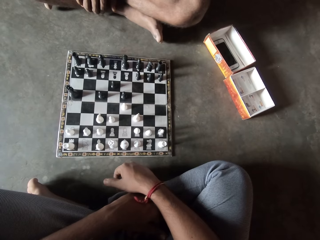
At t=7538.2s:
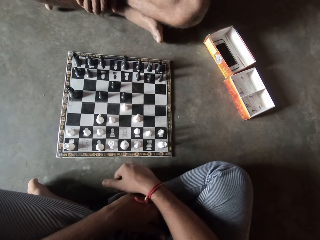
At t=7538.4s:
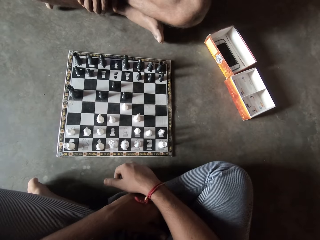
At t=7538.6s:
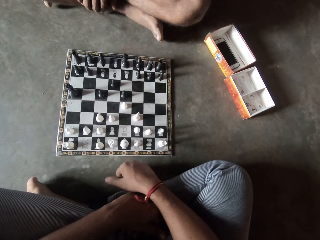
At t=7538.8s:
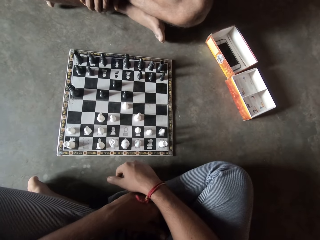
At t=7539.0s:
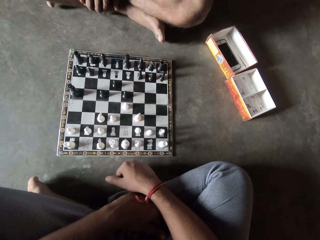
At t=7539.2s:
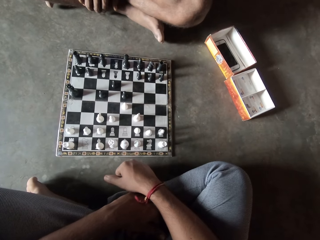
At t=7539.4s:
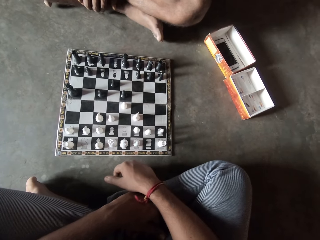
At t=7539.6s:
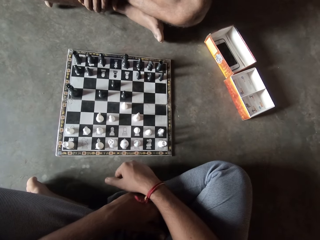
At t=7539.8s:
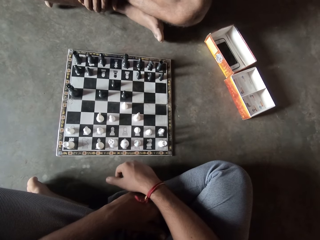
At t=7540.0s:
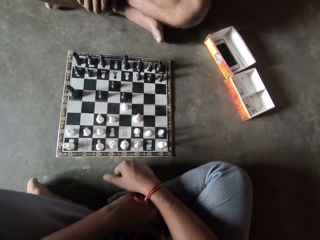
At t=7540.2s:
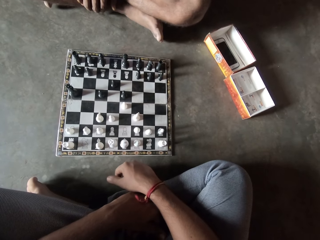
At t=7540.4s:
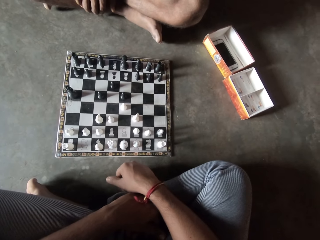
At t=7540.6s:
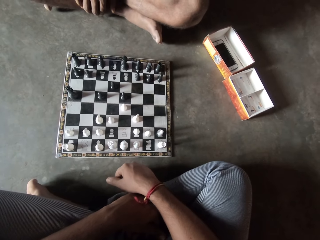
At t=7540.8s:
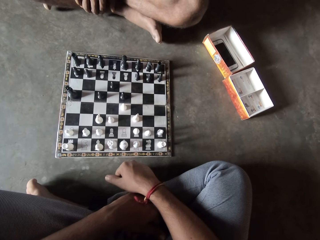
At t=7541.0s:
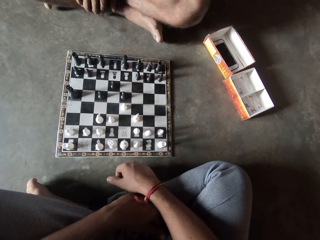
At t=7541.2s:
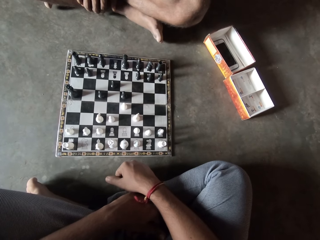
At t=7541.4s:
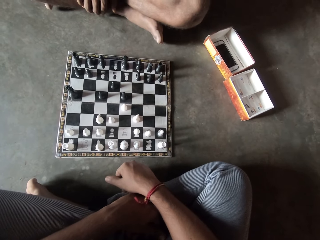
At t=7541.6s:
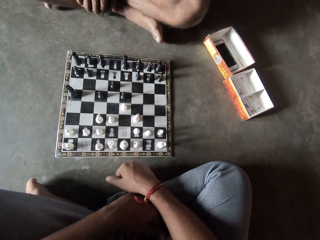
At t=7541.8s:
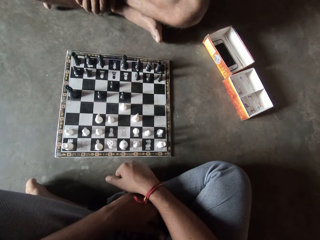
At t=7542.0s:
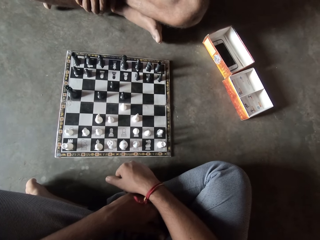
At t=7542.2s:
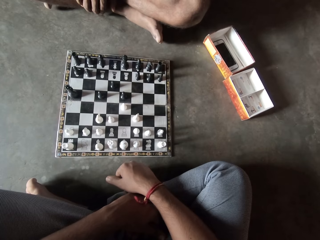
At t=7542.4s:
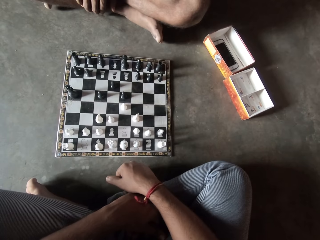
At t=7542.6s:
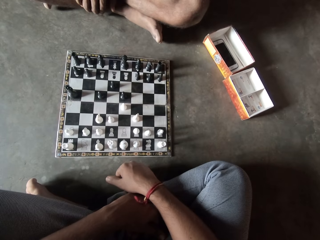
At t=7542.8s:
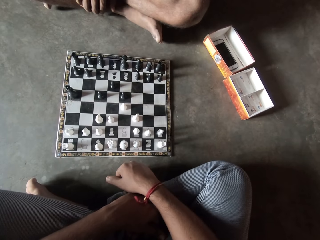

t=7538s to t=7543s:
The camera wearer plays with his fingers.

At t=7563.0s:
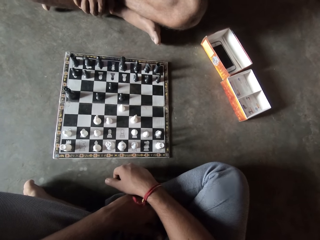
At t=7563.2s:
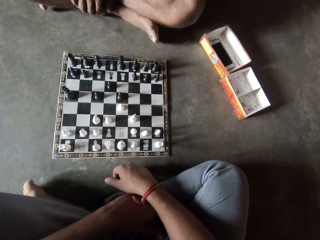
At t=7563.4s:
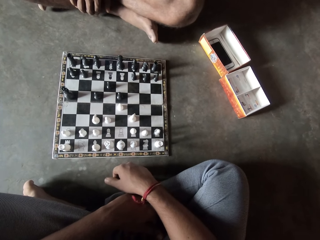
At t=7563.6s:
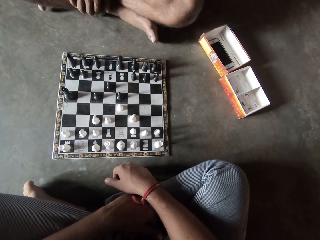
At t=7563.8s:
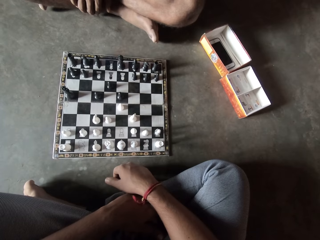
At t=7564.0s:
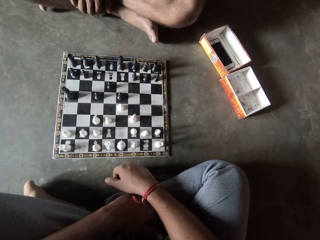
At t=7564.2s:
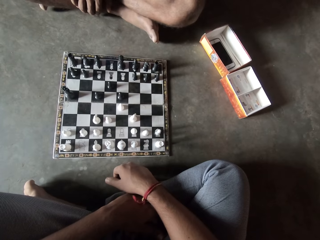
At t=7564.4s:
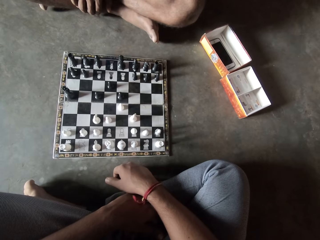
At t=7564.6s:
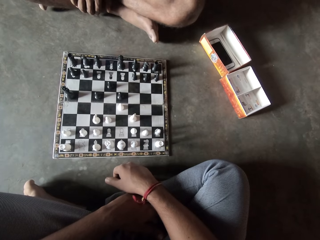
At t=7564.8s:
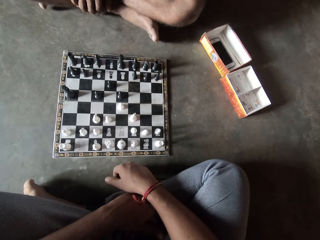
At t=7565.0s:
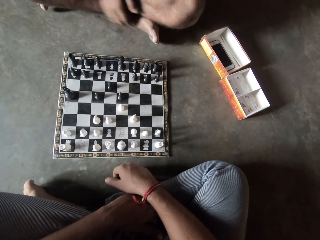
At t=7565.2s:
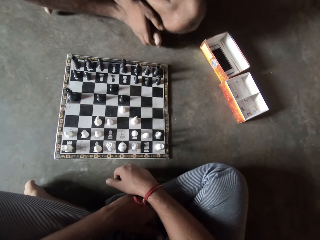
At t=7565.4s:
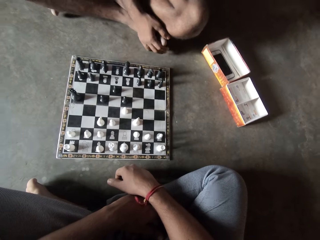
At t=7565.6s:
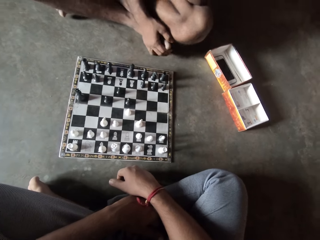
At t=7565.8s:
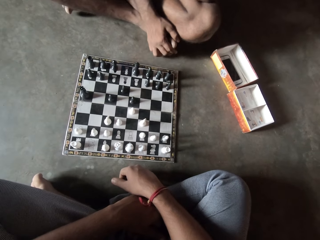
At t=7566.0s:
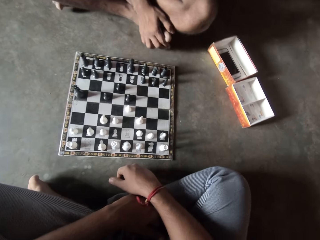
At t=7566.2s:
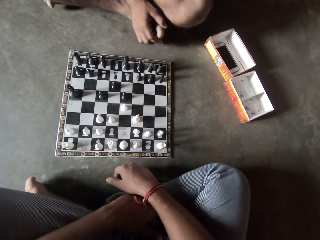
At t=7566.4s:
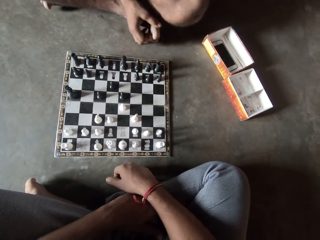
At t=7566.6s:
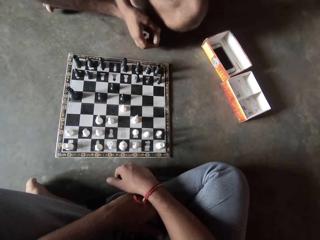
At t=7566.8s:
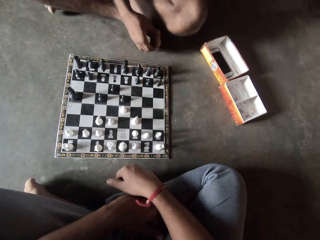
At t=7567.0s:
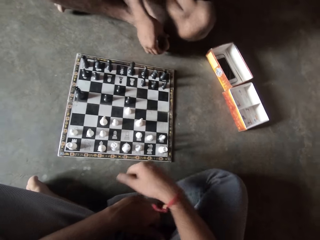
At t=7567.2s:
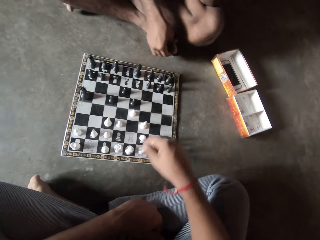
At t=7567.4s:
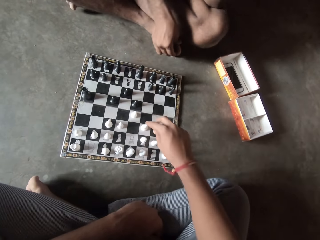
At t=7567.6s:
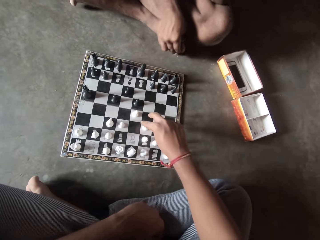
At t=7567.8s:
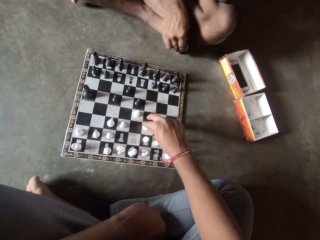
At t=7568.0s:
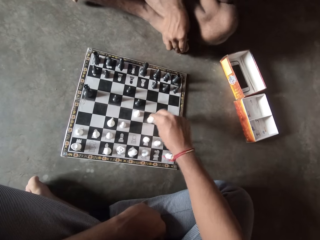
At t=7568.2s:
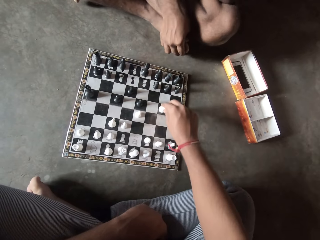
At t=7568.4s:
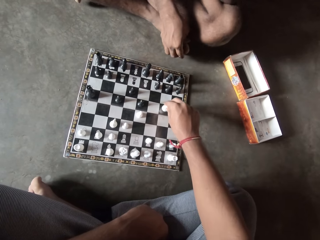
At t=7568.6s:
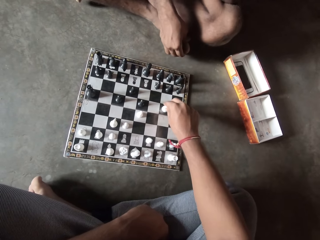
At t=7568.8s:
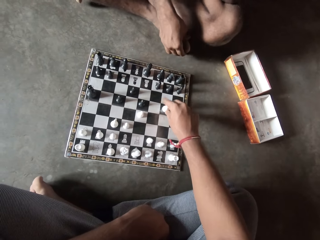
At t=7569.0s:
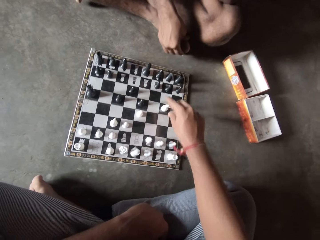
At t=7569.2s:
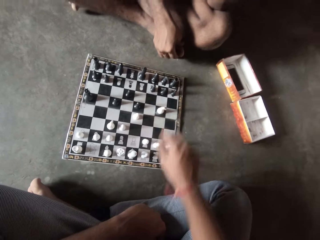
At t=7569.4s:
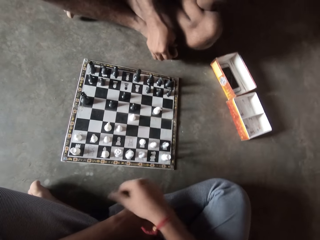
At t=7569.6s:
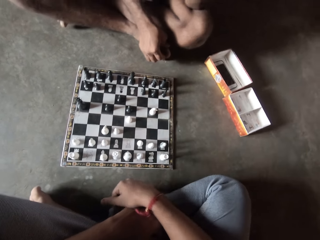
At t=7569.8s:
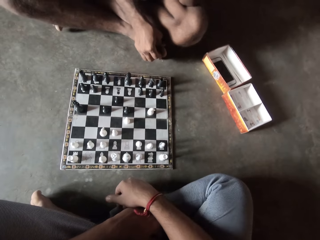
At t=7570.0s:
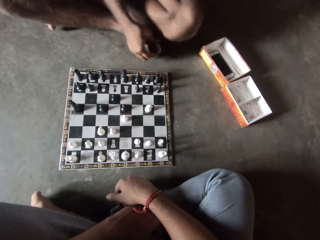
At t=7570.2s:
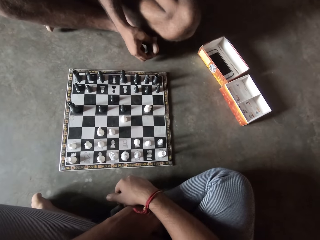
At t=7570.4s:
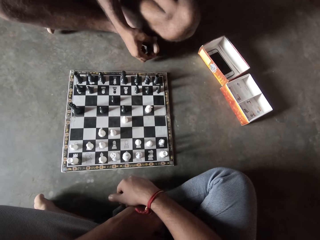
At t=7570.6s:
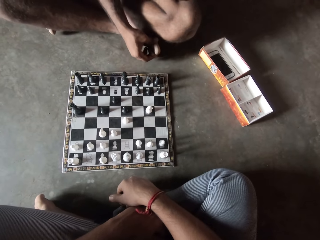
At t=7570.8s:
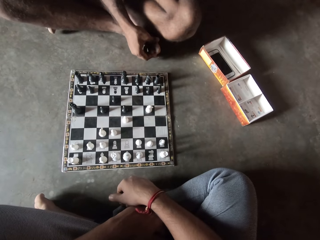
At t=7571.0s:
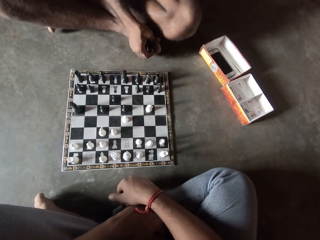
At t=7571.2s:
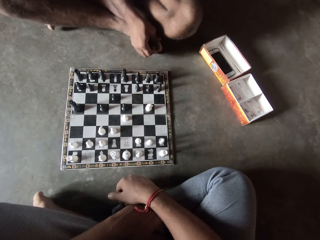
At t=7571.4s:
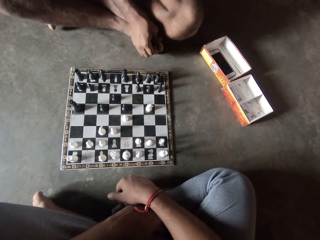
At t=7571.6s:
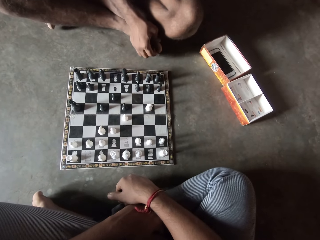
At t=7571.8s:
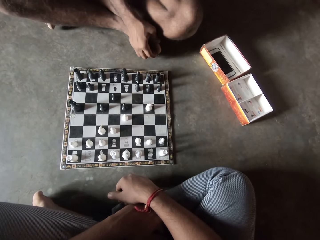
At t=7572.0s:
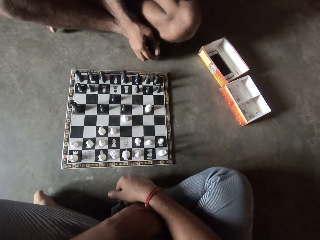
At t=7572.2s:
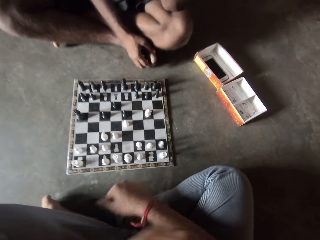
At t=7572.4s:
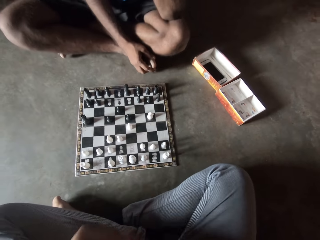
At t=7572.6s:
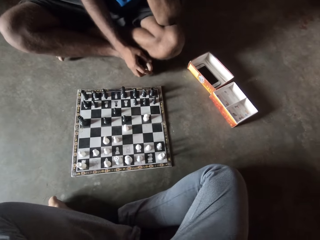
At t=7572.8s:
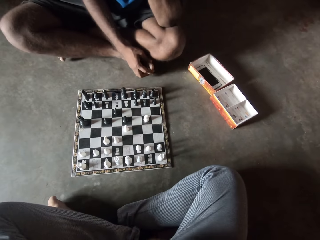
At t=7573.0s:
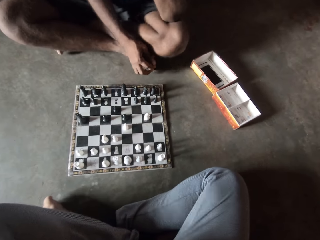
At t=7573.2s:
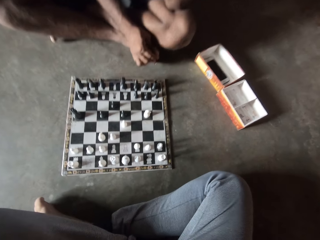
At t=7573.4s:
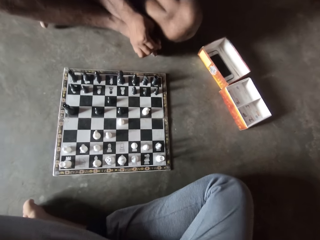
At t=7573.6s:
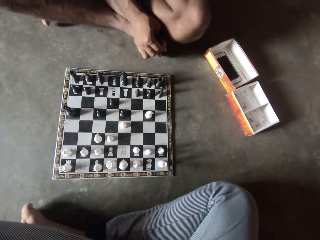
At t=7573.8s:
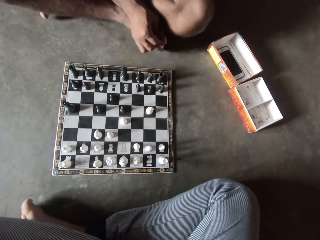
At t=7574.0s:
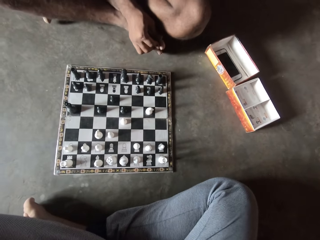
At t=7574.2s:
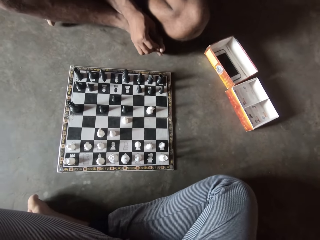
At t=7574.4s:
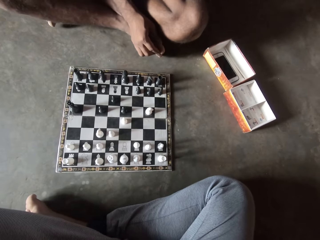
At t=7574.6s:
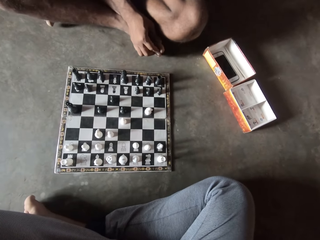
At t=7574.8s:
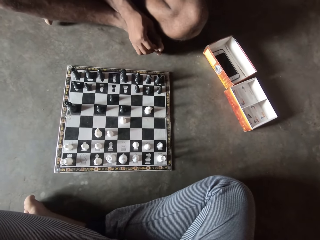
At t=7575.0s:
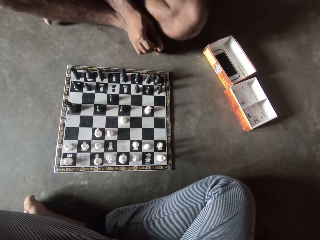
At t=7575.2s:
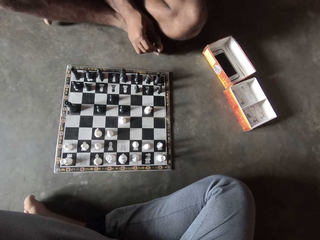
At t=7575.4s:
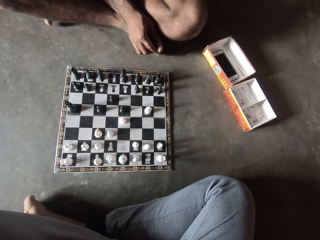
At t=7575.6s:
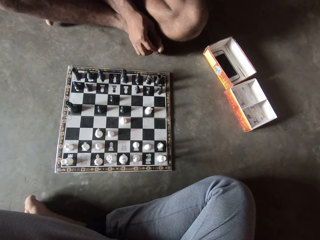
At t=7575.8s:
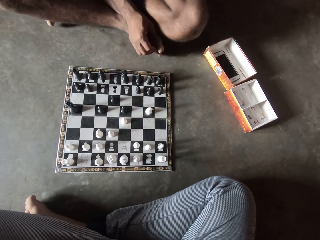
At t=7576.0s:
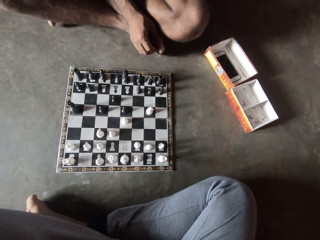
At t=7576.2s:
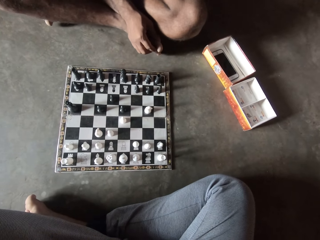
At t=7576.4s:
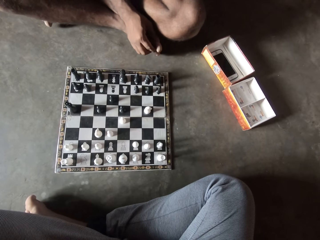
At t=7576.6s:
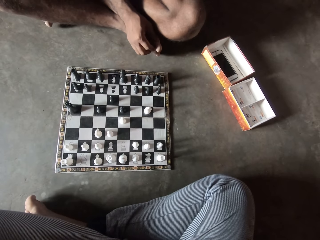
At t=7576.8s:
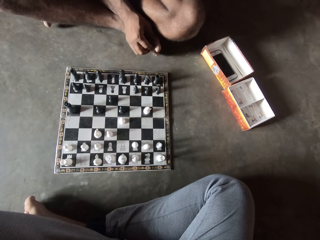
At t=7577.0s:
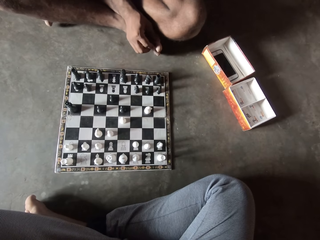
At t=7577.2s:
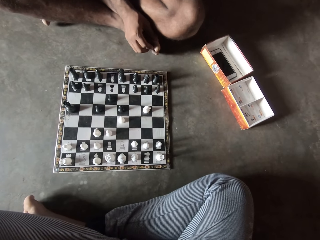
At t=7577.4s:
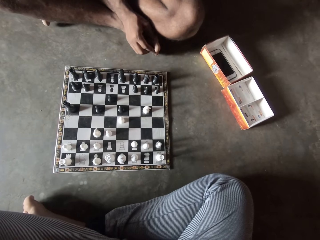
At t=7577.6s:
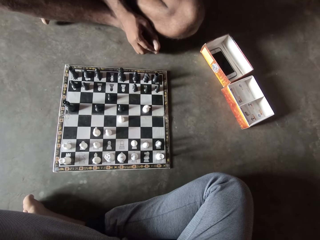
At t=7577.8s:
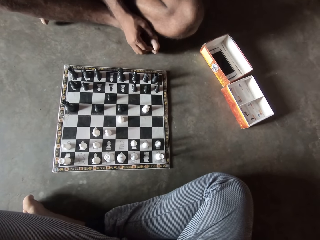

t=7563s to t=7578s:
The man holds his right leg with his right hand. The man touches his leg. The camera wearer moves a white piece on the chess board. He holds the chess piece and puts the chess piece on the chess board. He puts his hand on the other hand. The camera wearer and the man look at the chess set on the chess board. The camera wearer folds his hands.
